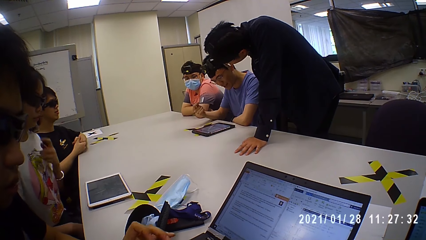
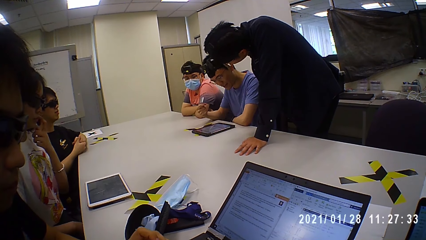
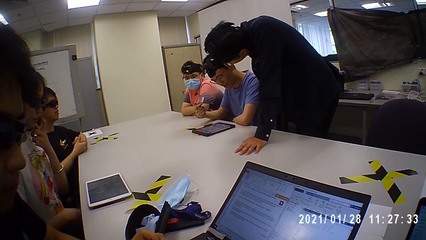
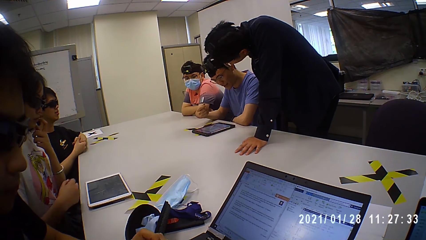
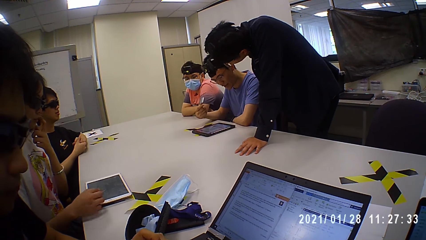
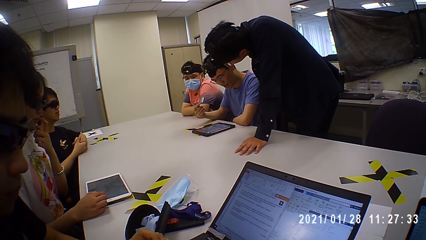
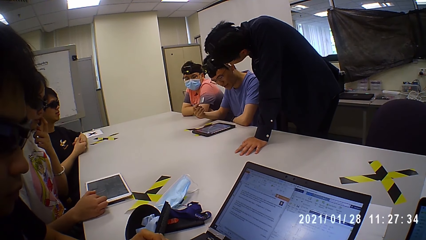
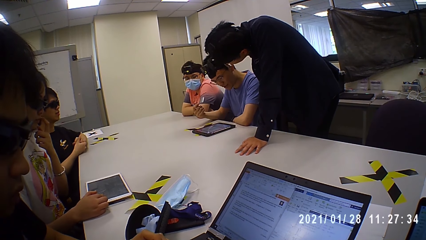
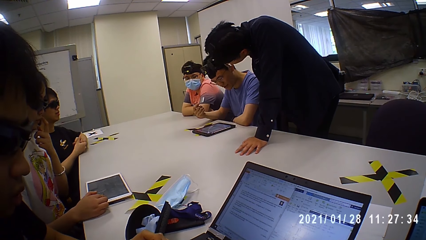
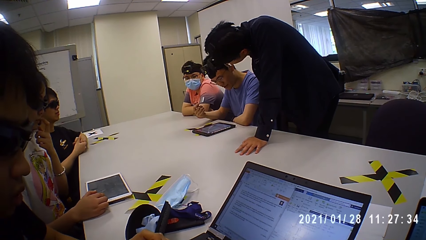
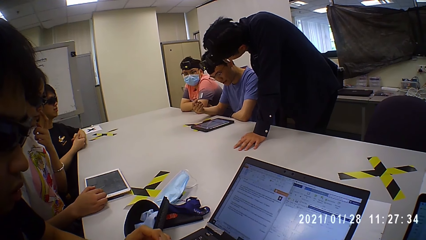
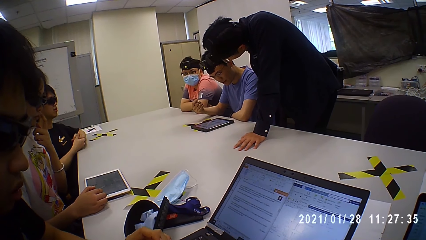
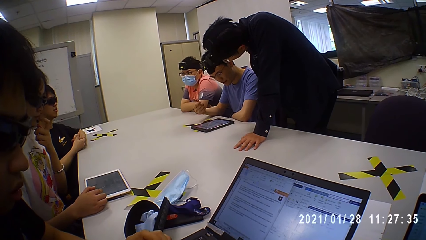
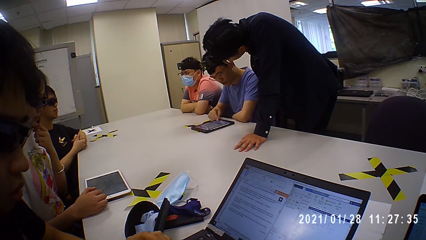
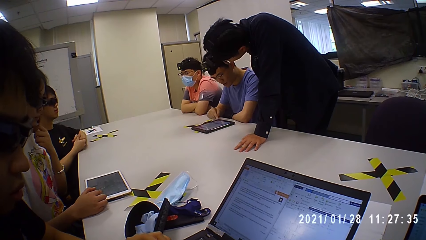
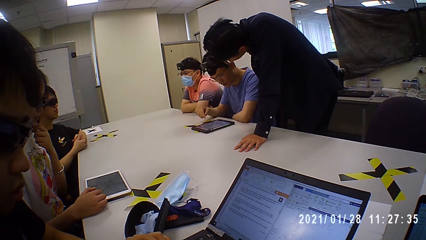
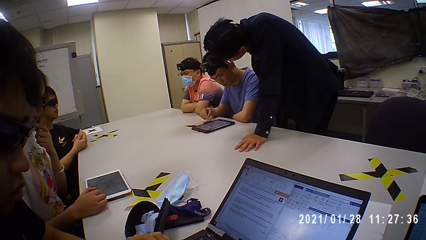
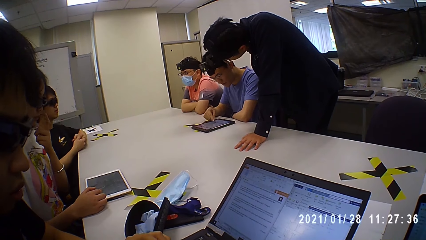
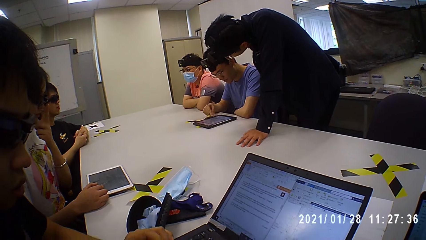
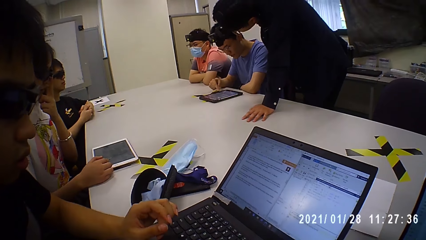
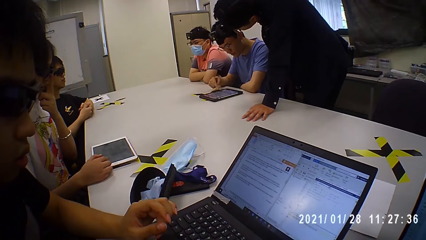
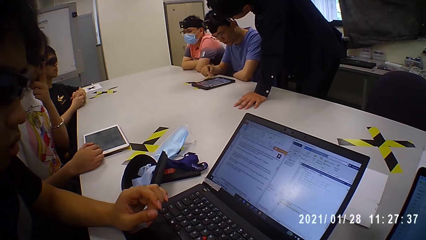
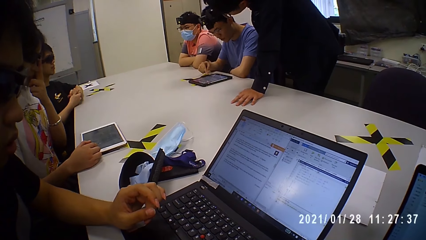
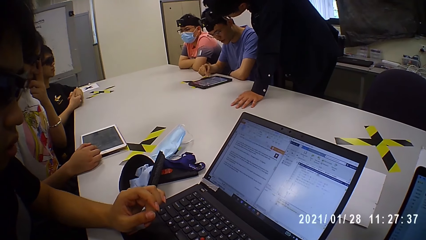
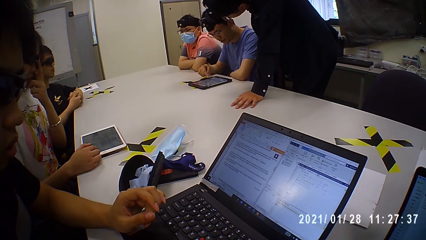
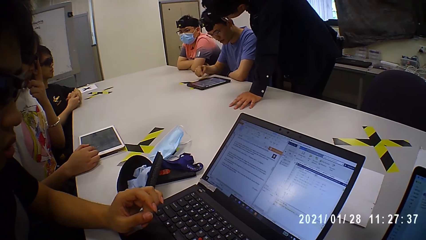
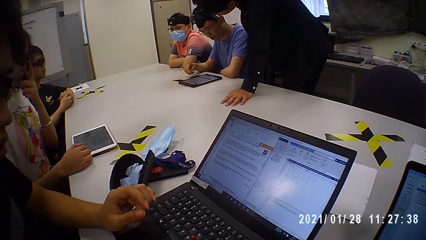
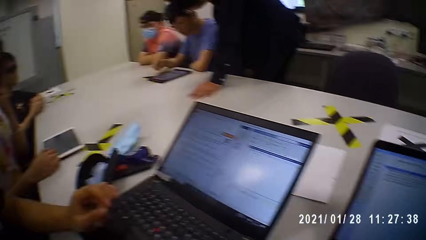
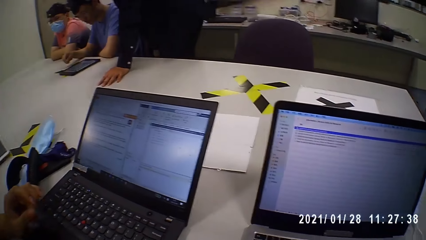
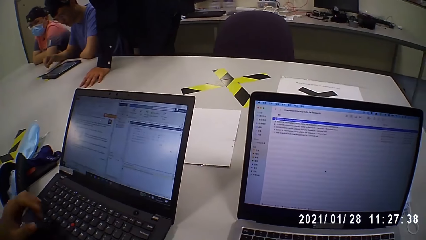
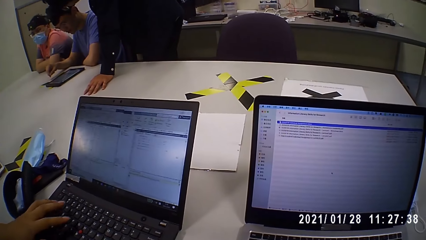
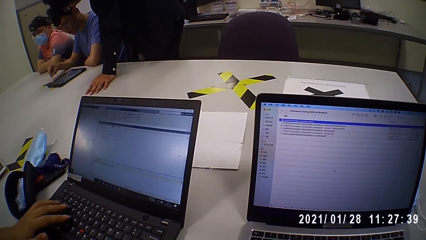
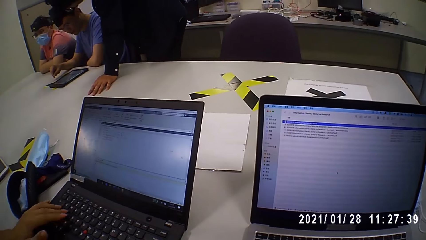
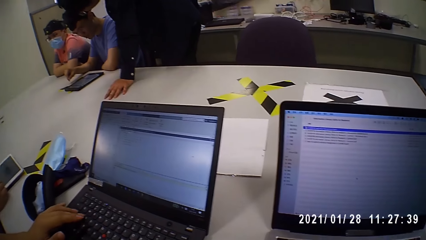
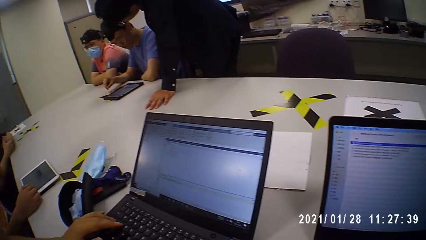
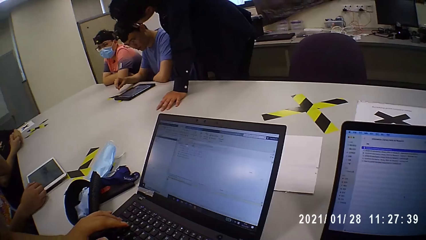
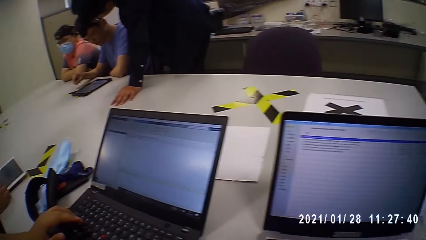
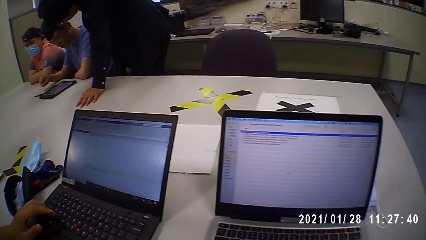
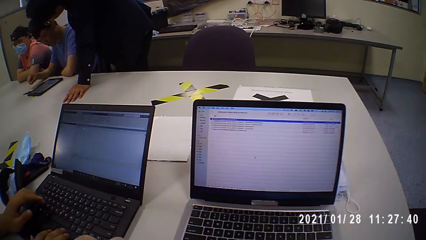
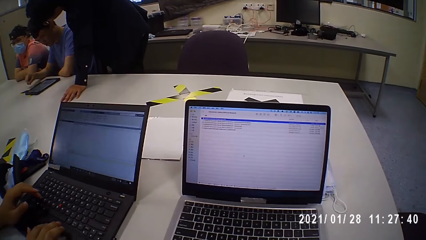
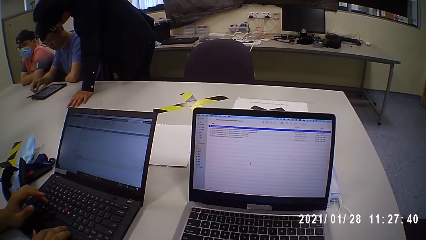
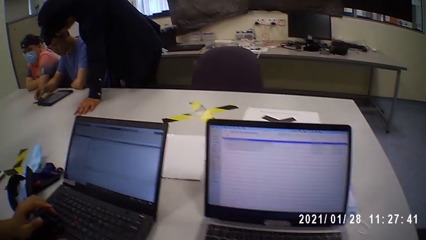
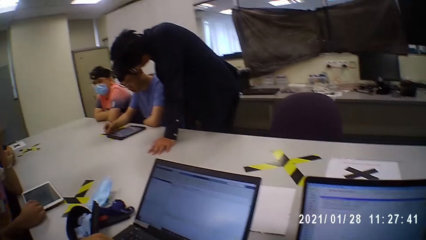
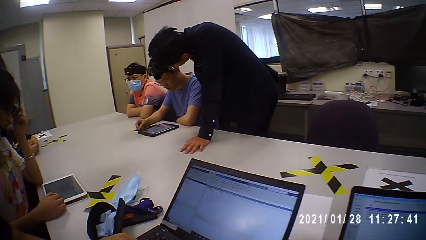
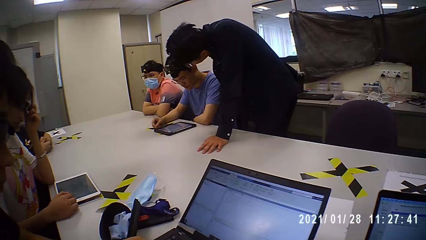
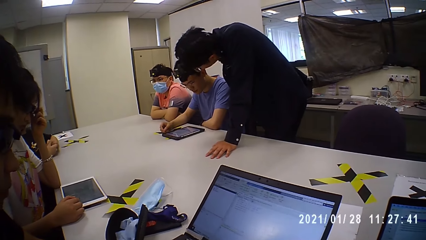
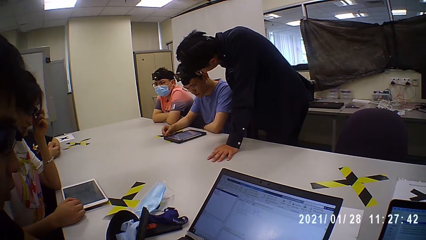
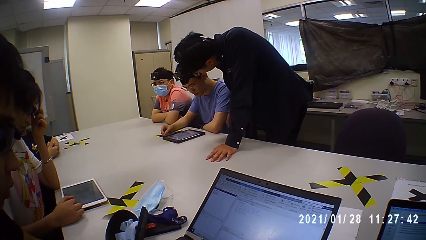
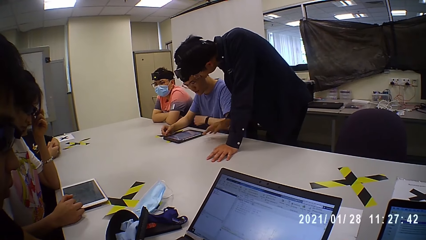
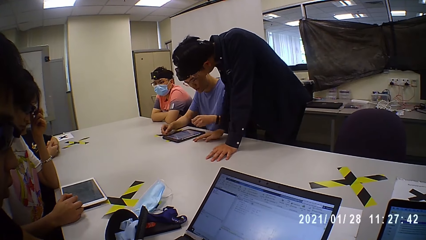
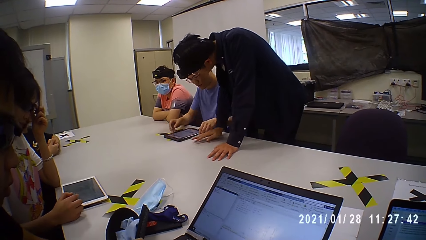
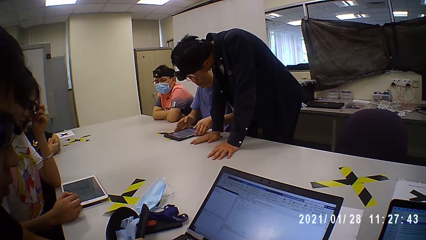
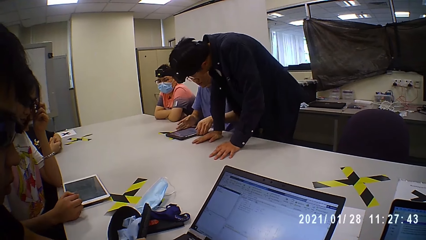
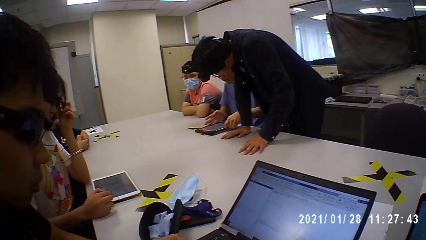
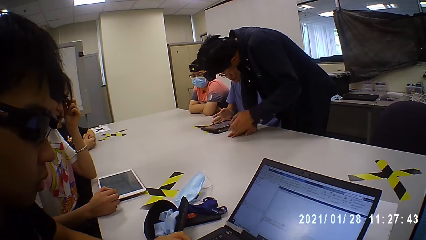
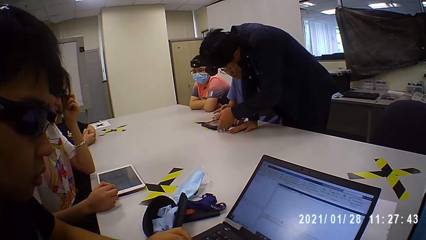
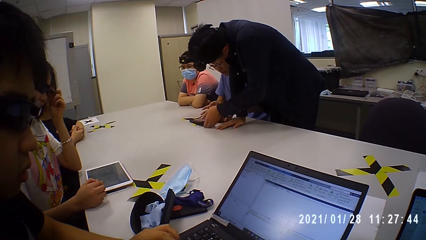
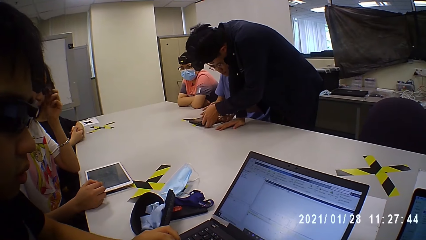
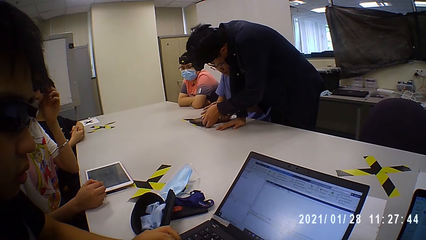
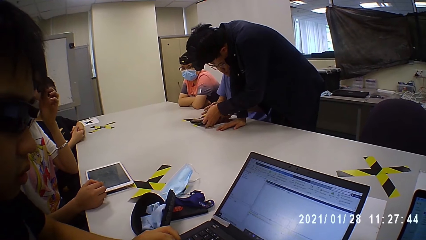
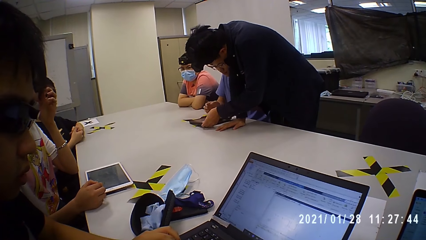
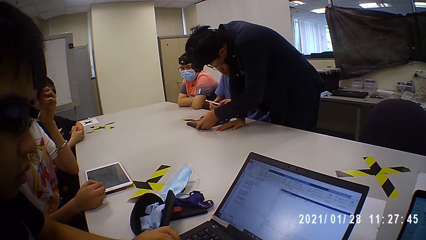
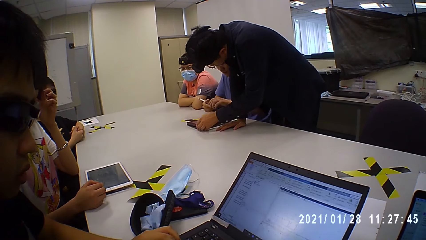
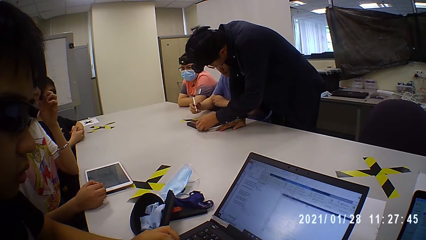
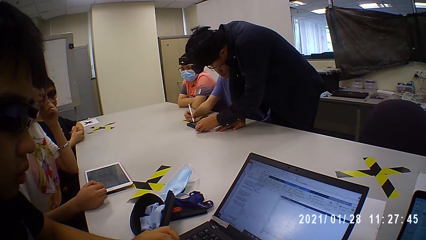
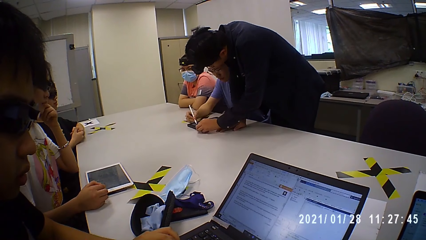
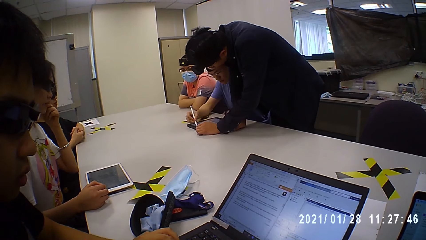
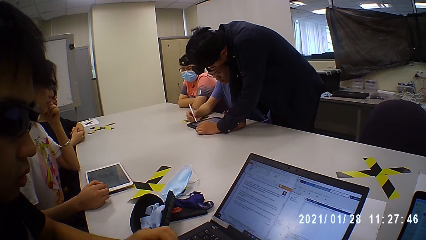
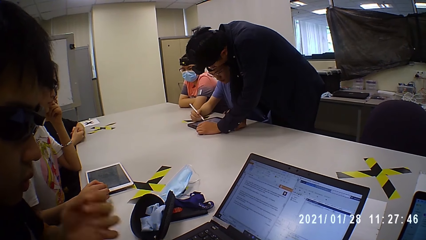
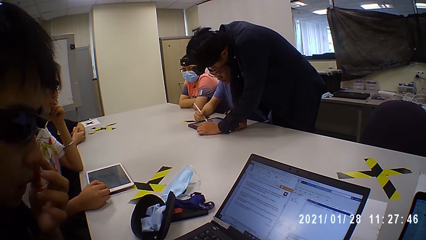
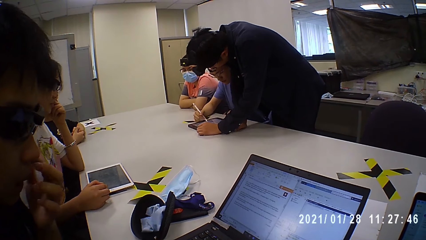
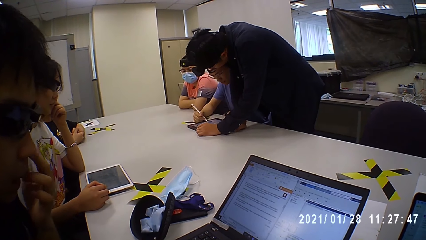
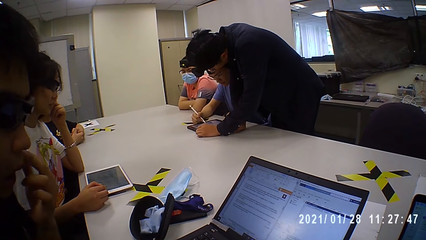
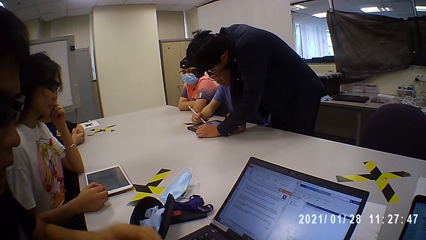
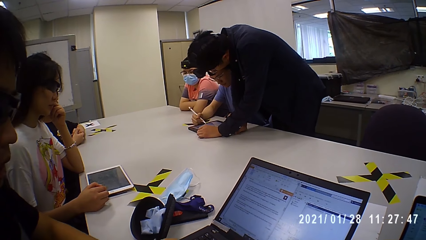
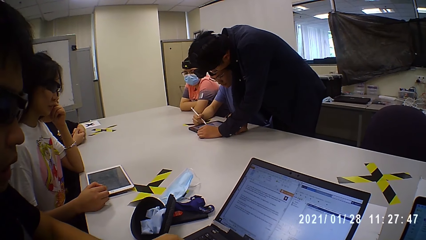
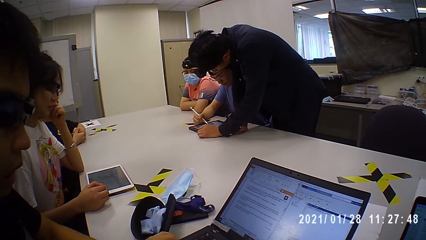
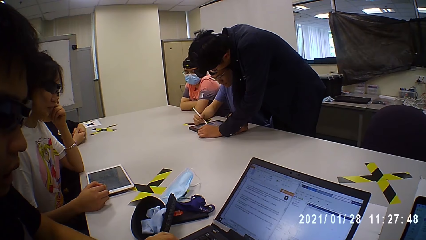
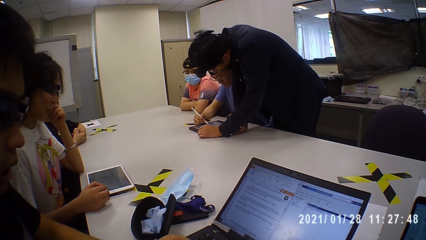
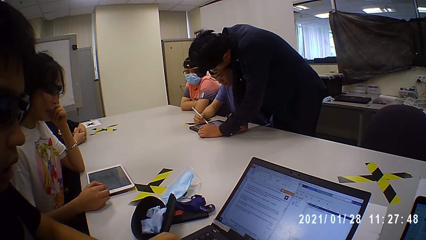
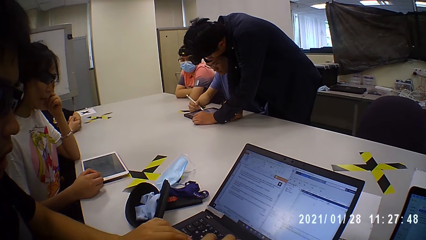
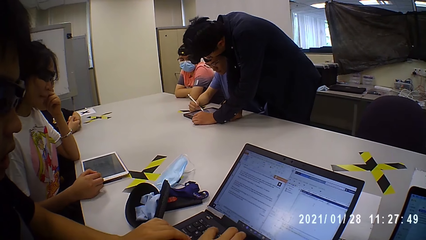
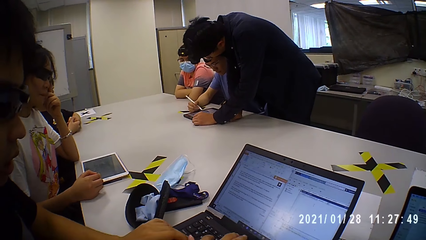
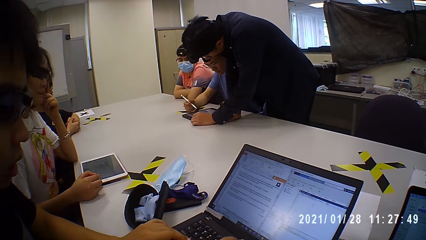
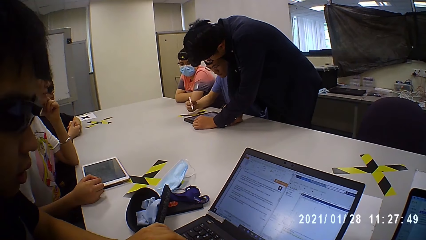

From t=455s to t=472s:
A person touches the nose. The camera wearer looks at the laptop. A man touches the laptop keyboard. The camera wearer looks at the laptop again. The man types at the laptop. The camera wearer looks around. Another man picks up the tablet on the table. A third man touches the tablet. The third man grabs the tablet. The second man touches the tablet with the tablet pen. The second man writes on the tablet. The first man scratches the nose.
